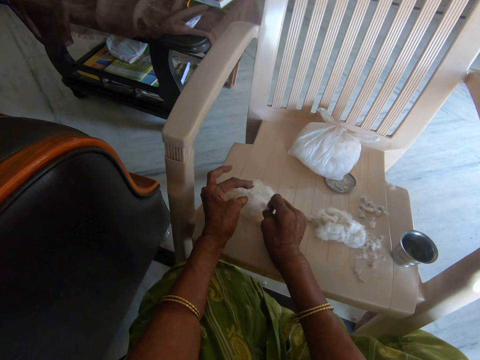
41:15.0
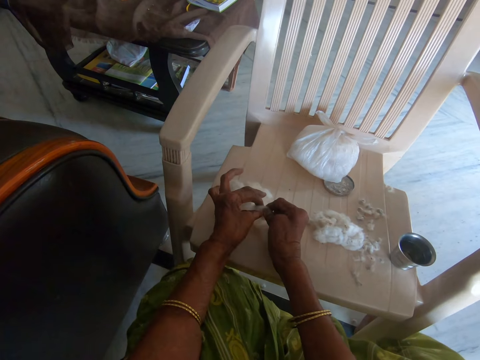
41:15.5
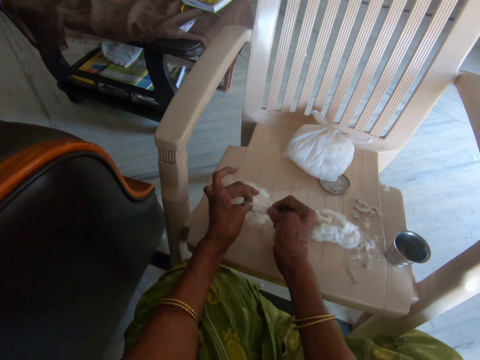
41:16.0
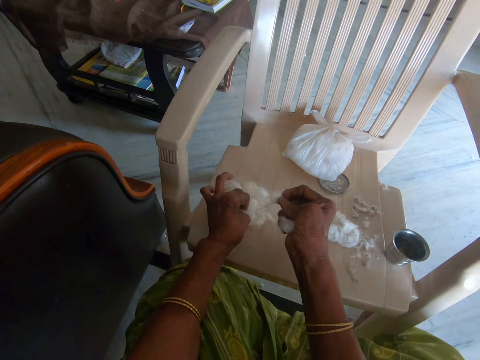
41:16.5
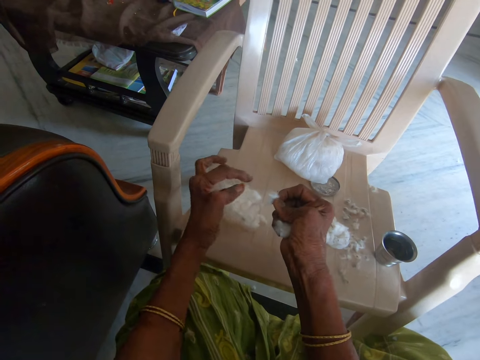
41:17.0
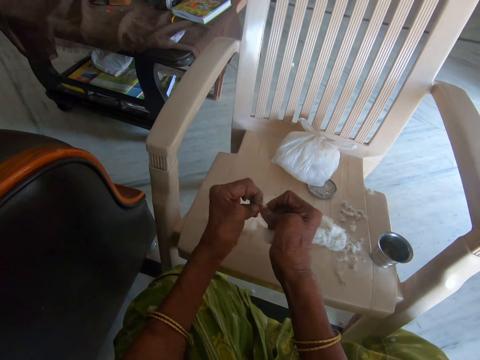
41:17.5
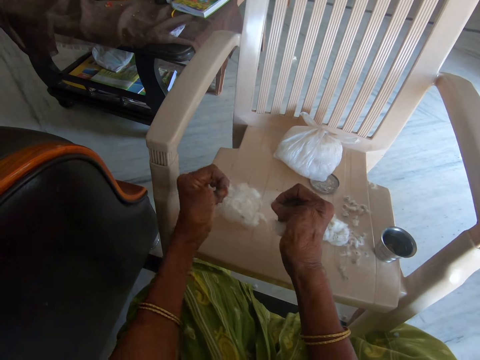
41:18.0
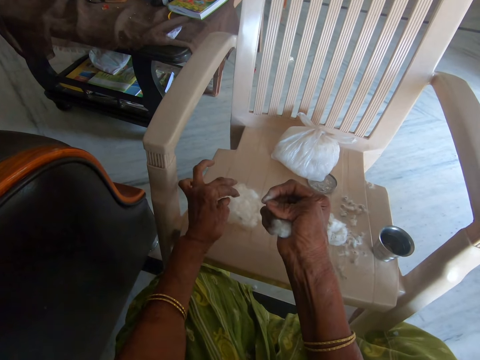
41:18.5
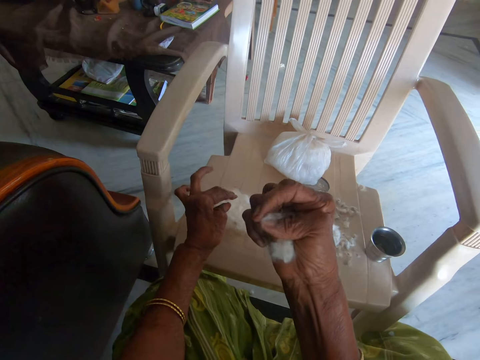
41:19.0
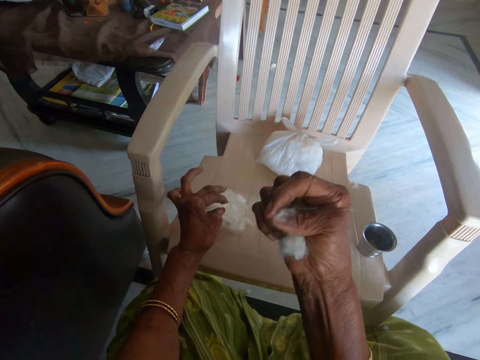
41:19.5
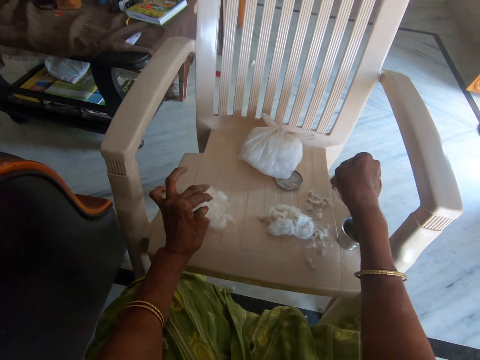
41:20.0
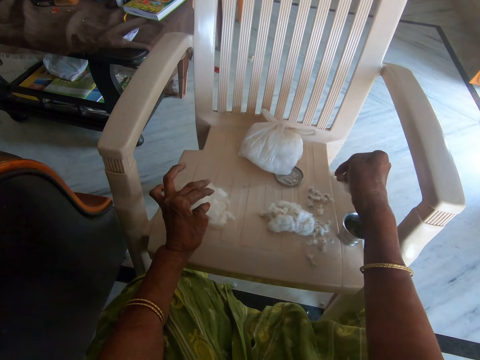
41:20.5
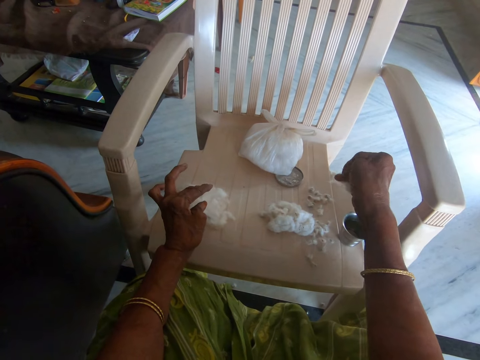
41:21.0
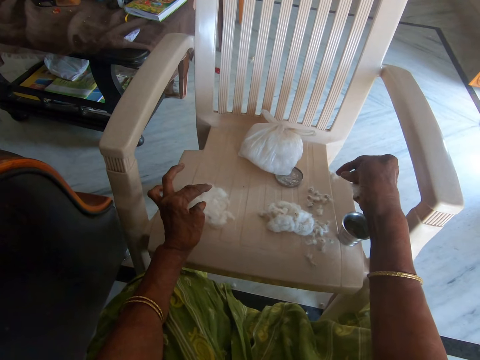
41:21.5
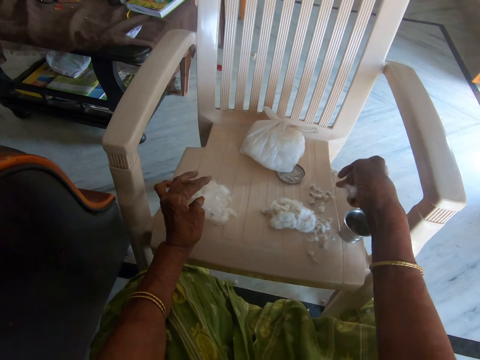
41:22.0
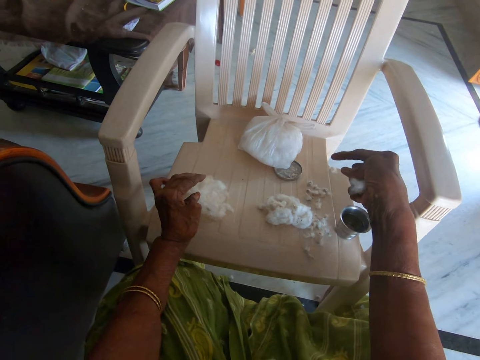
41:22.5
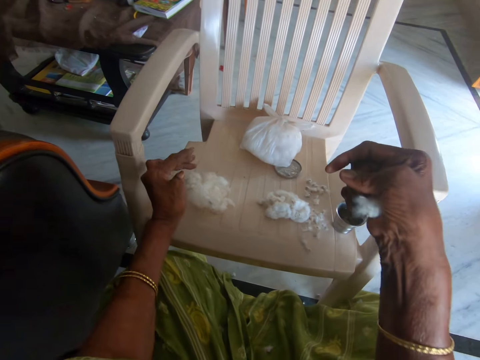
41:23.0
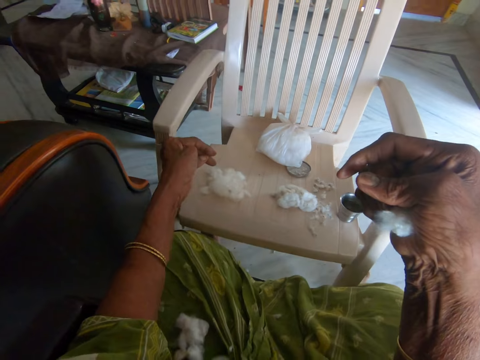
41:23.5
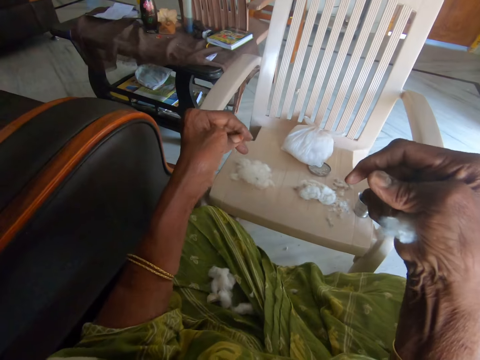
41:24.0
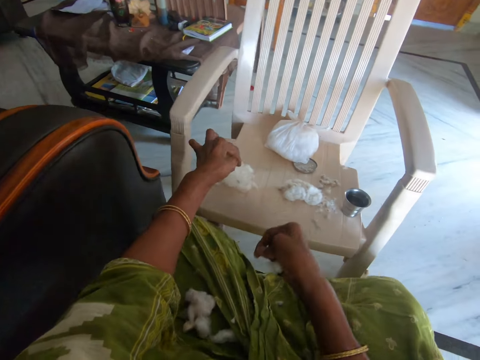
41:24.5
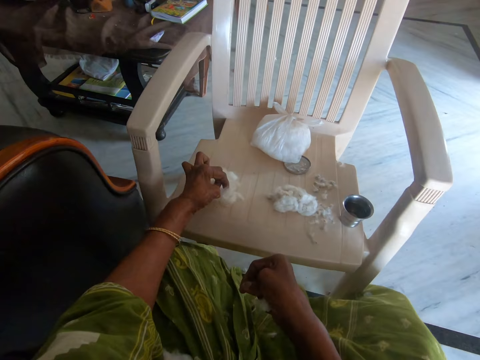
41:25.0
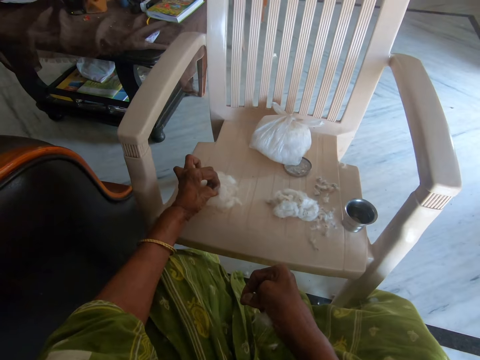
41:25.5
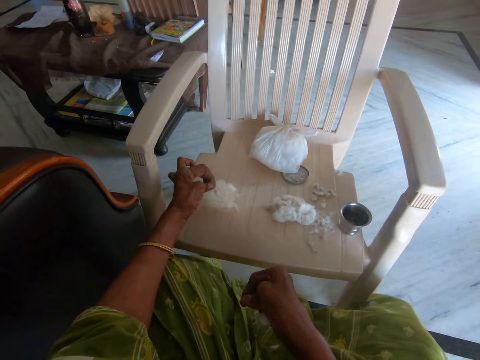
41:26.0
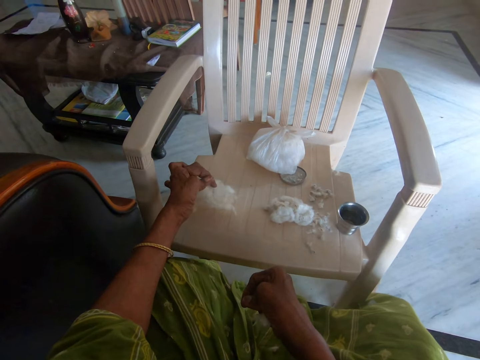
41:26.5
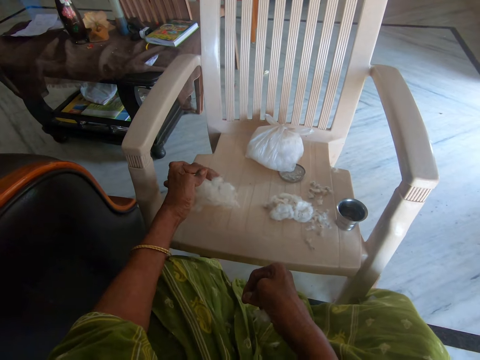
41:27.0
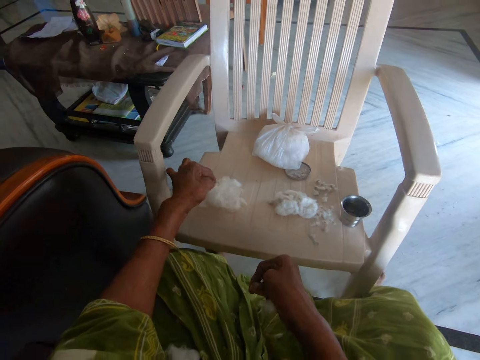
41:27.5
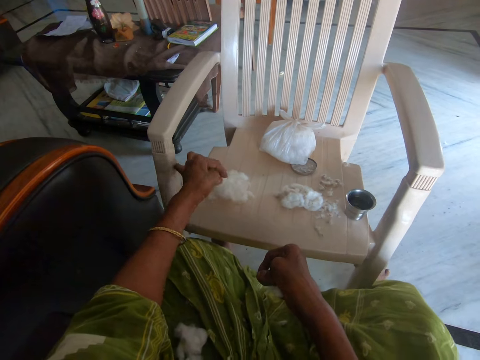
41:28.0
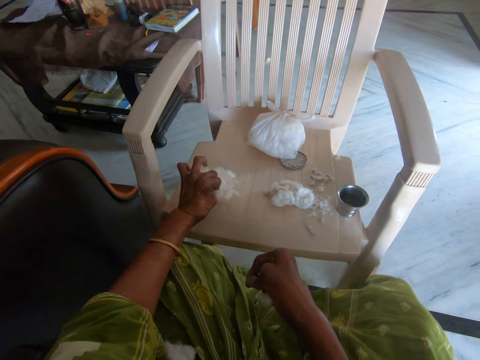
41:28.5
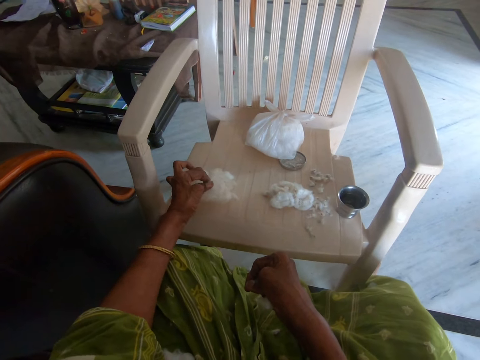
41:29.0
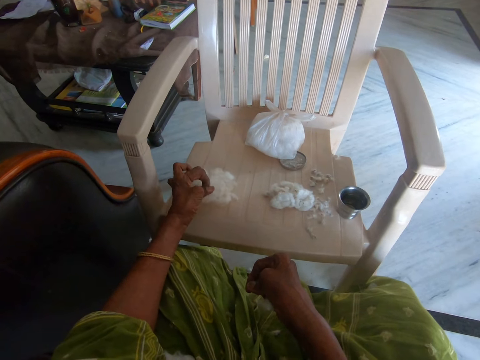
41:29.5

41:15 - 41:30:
The camera wearer cuts out of the cotton wool on the chair. She separates the cotton wool from dirt with both hands. She drops the dirt on the chair with her left hand. She drops the dirt on the chair with her right hand. She puts the cotton wool on the chair. She holds the cotton wool on the chair with her left hand briefly. She takes the cotton wool.

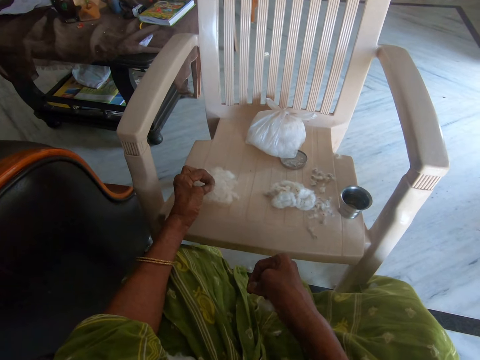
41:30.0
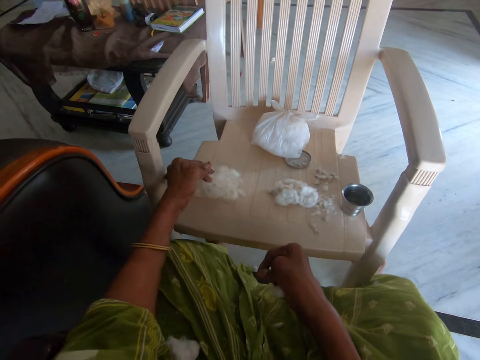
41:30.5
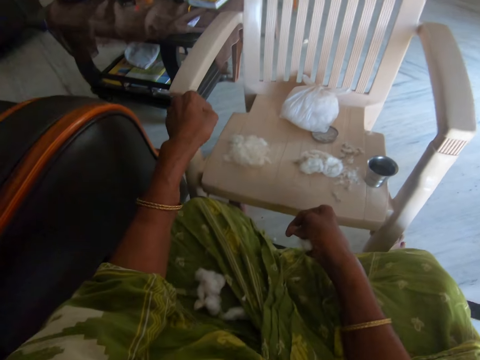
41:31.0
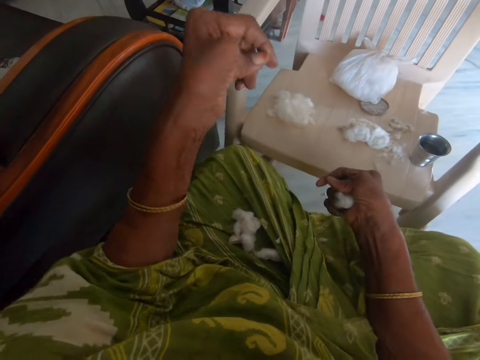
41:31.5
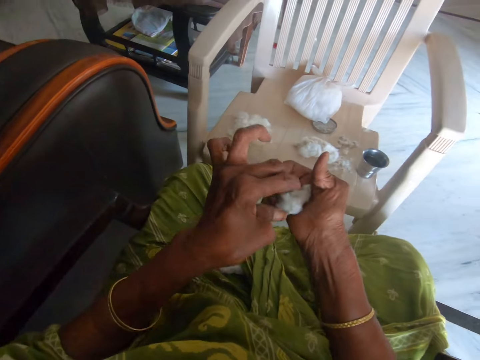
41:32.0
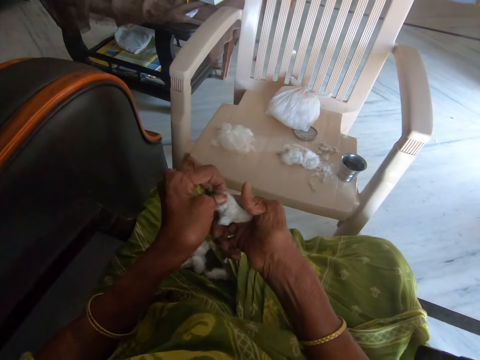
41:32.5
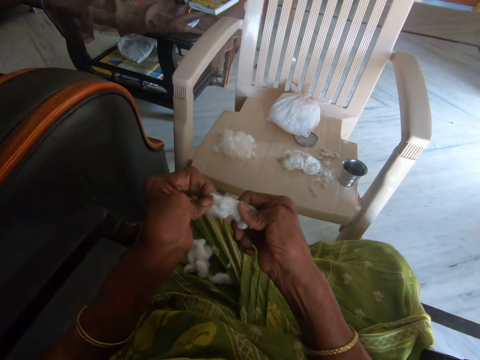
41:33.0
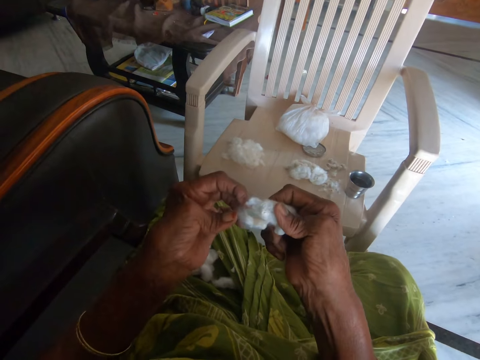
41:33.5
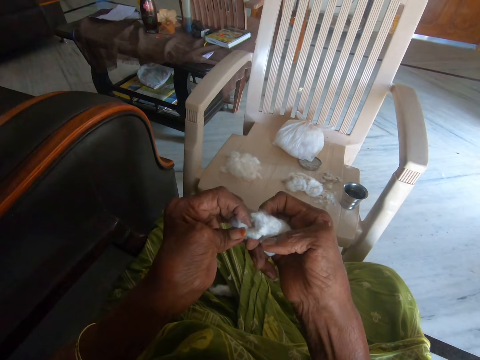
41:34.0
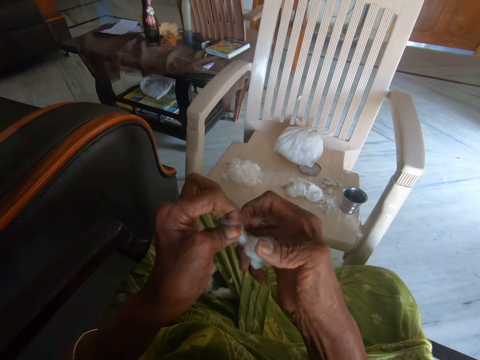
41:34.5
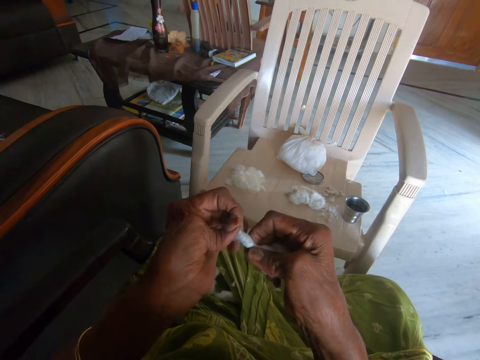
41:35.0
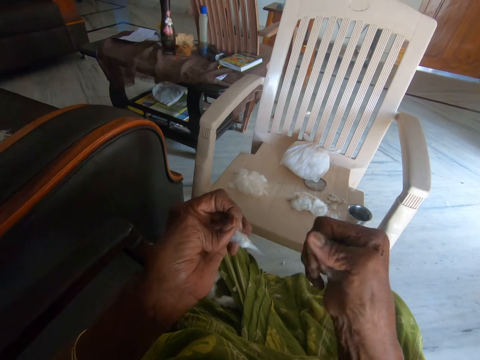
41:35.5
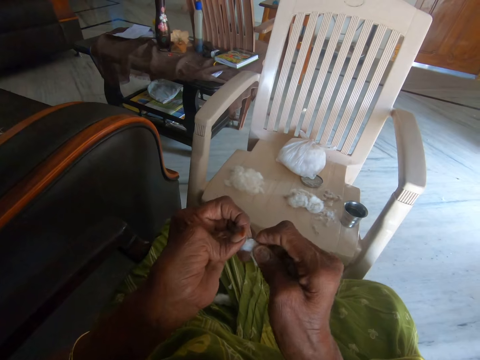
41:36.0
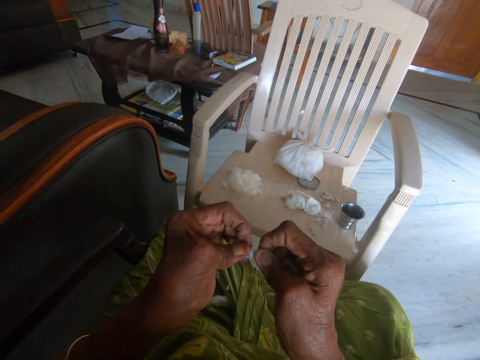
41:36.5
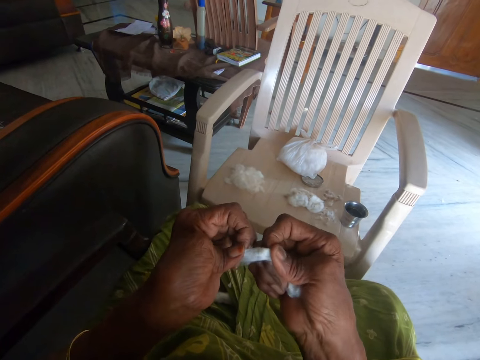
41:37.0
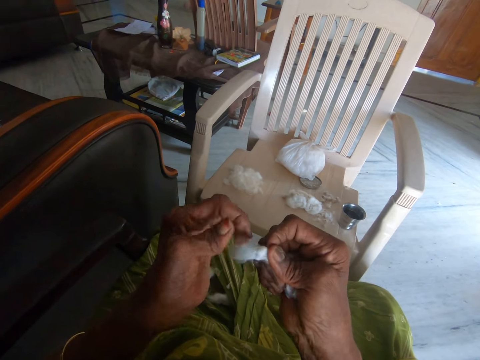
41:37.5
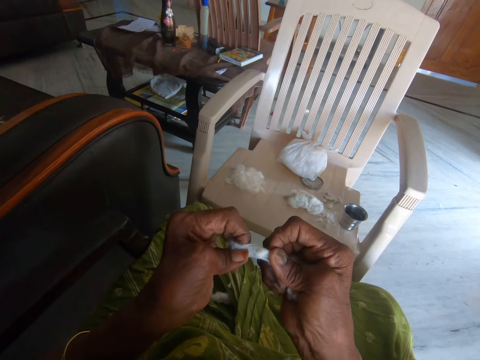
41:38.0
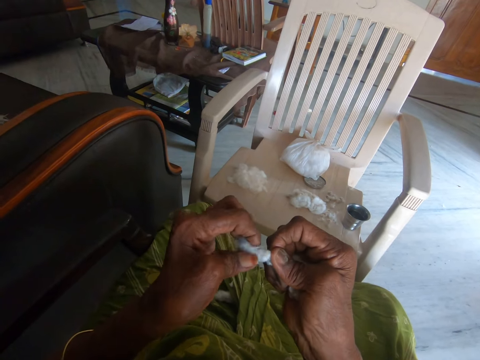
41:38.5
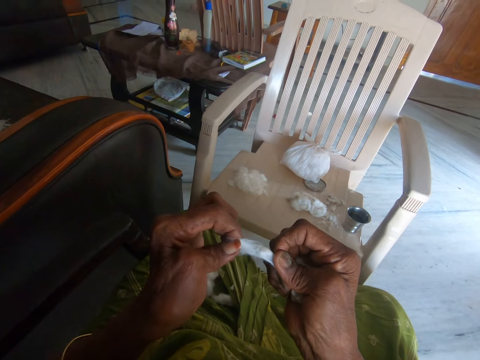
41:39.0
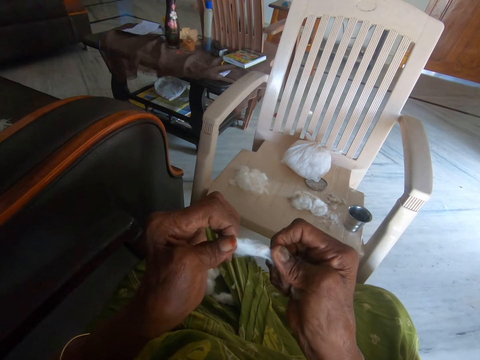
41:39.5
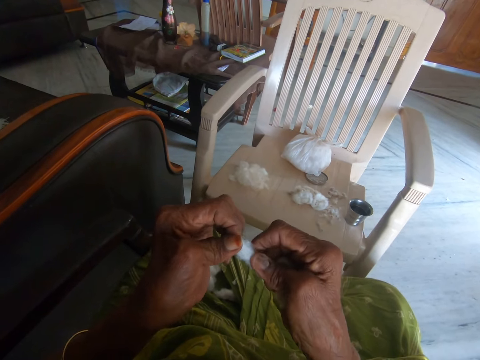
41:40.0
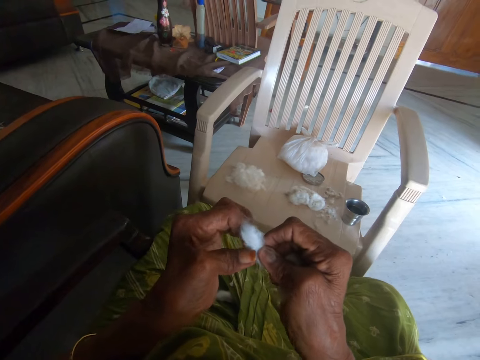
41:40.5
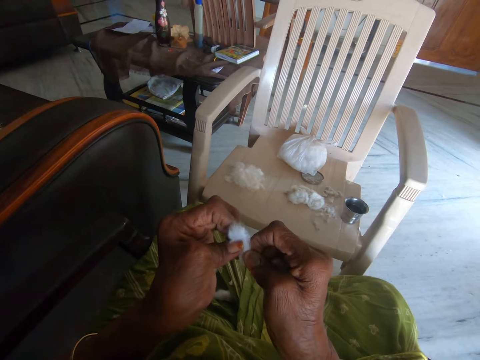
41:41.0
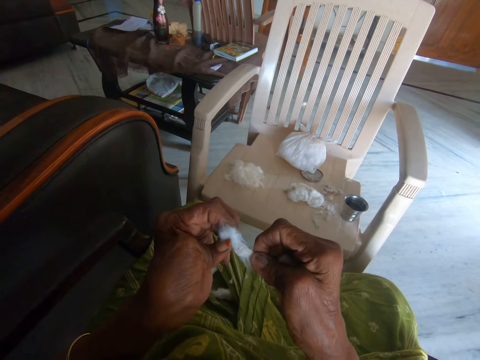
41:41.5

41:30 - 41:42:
The camera wearer picks cotton wool from her right hand. She tears the cotton wool. She separates the cotton wool from dirt with both hands.
